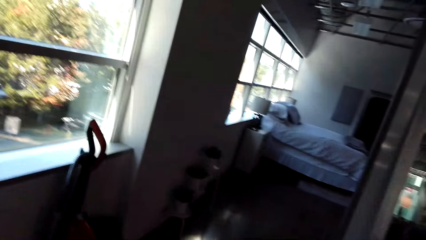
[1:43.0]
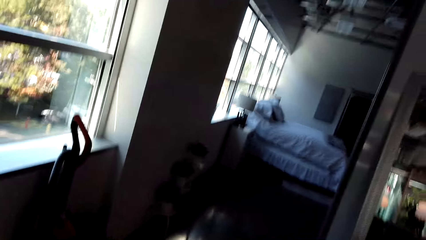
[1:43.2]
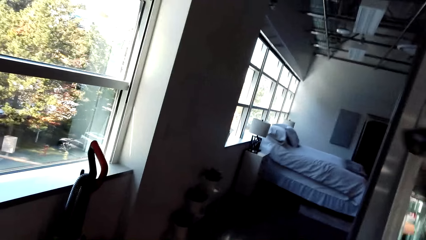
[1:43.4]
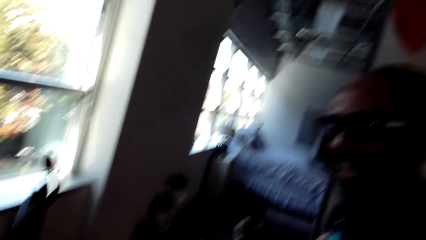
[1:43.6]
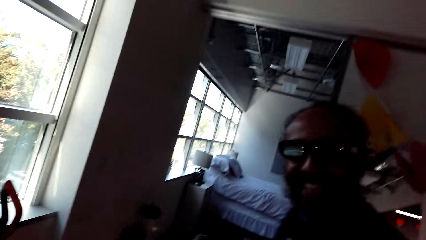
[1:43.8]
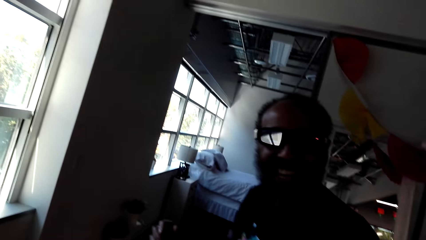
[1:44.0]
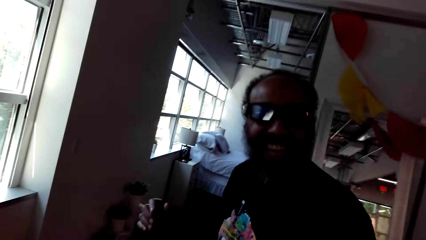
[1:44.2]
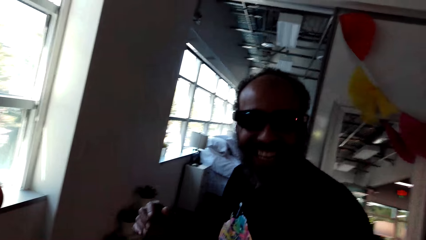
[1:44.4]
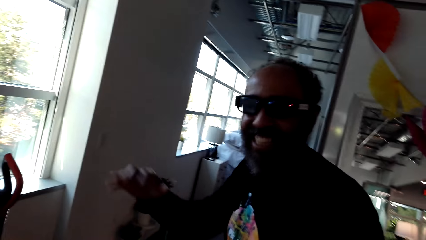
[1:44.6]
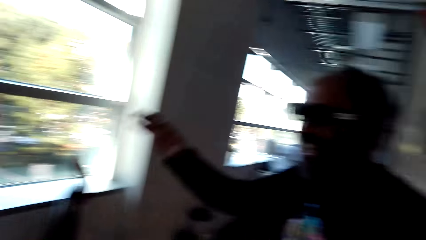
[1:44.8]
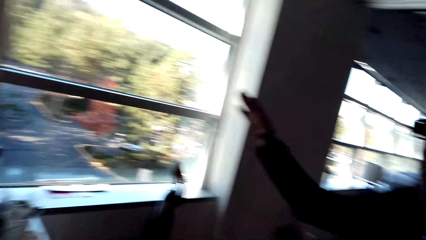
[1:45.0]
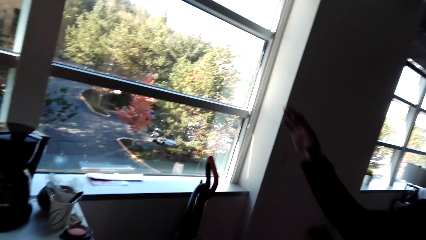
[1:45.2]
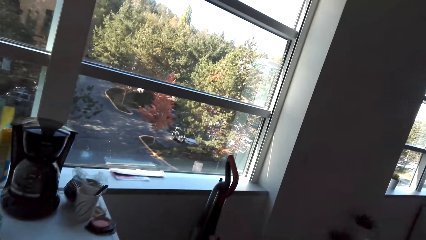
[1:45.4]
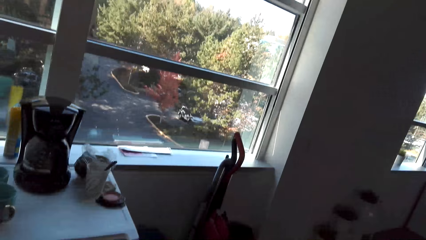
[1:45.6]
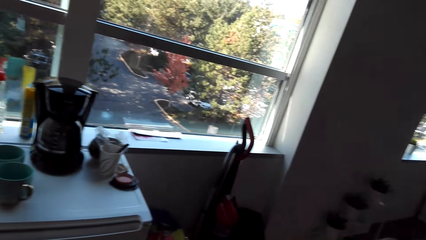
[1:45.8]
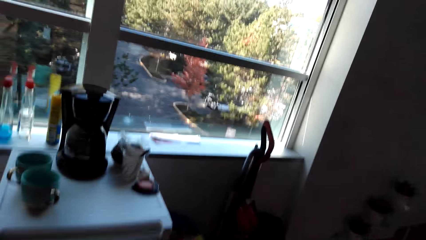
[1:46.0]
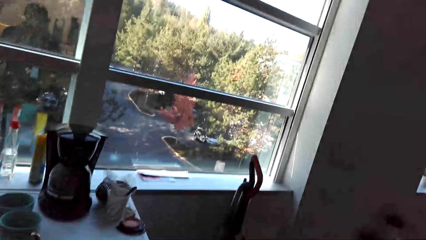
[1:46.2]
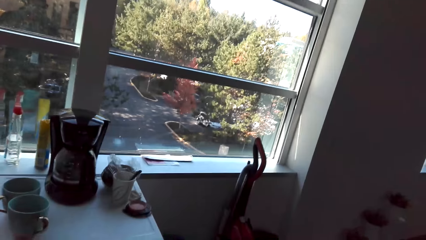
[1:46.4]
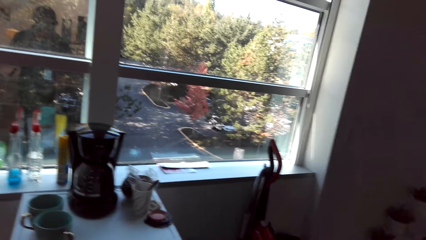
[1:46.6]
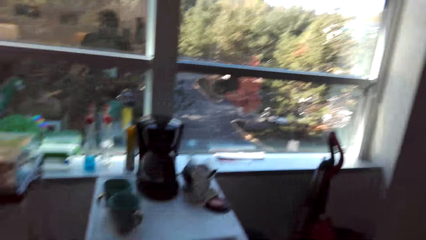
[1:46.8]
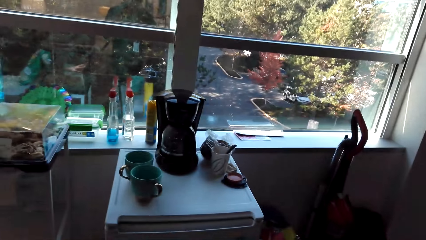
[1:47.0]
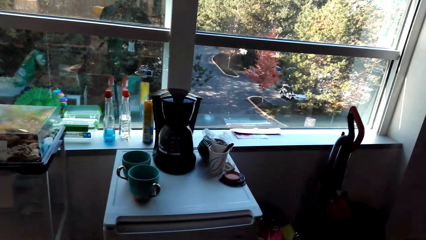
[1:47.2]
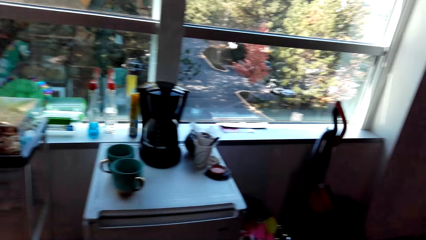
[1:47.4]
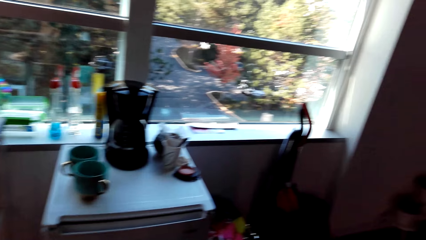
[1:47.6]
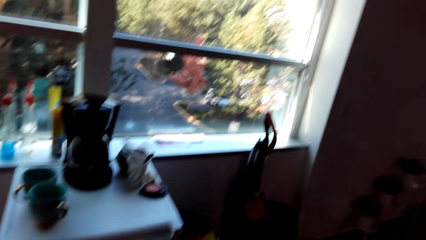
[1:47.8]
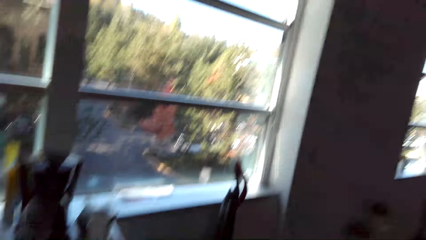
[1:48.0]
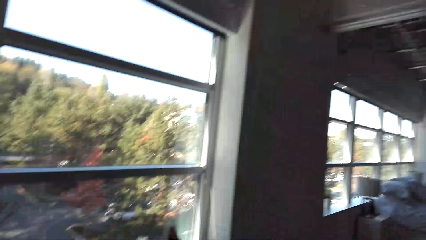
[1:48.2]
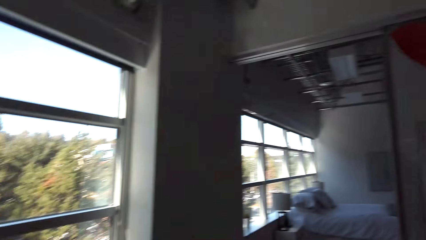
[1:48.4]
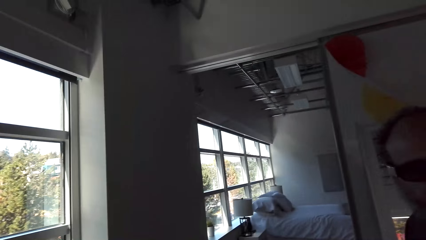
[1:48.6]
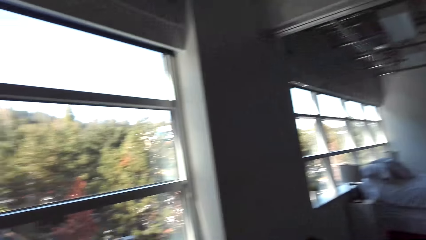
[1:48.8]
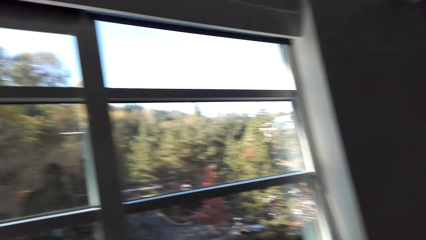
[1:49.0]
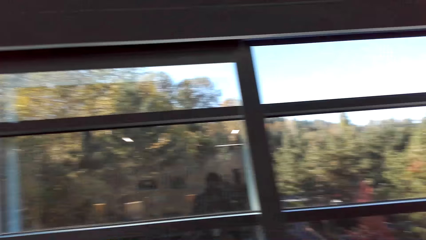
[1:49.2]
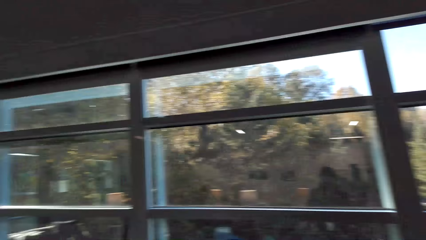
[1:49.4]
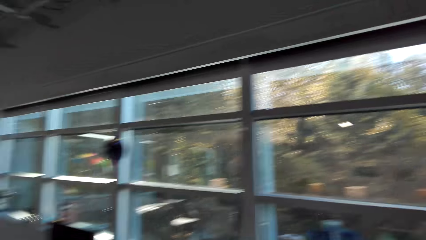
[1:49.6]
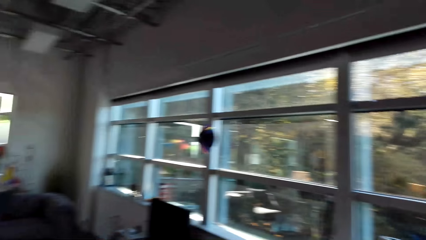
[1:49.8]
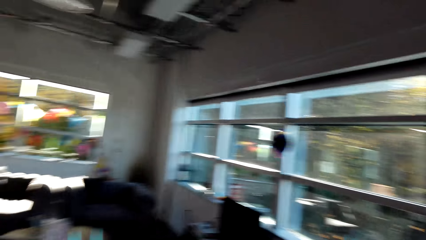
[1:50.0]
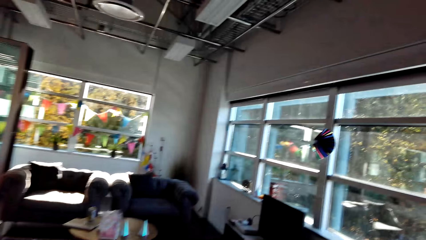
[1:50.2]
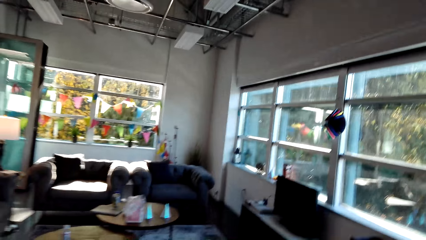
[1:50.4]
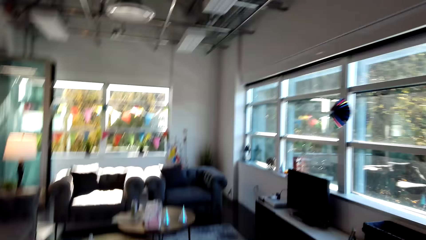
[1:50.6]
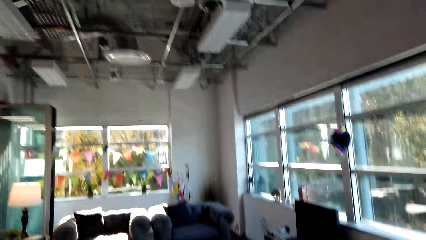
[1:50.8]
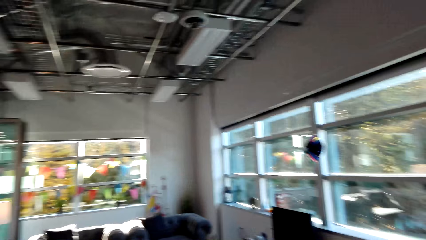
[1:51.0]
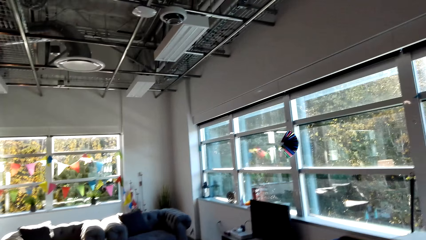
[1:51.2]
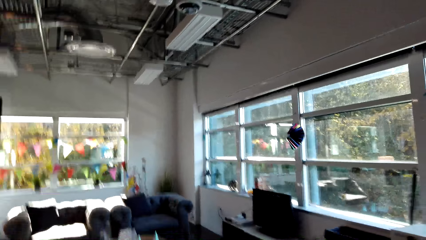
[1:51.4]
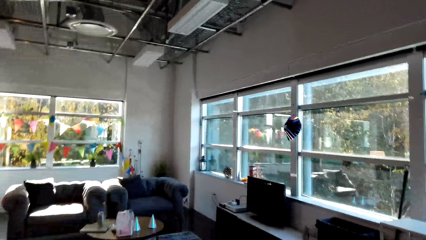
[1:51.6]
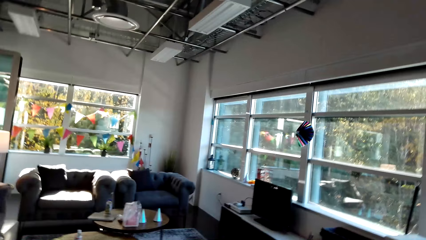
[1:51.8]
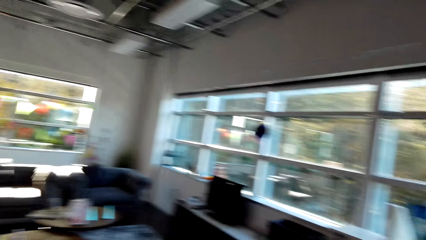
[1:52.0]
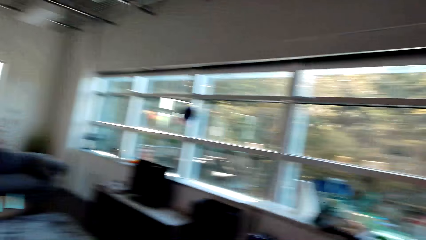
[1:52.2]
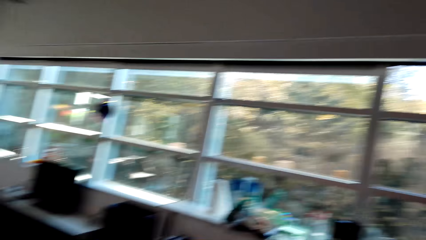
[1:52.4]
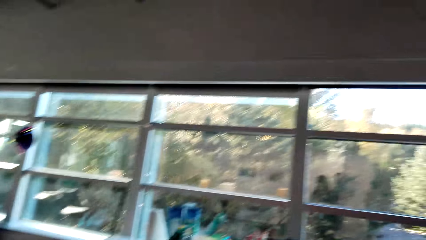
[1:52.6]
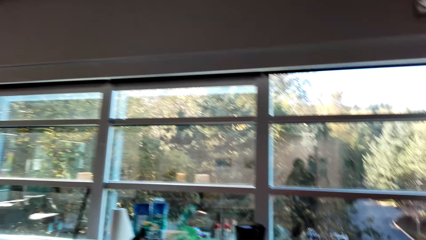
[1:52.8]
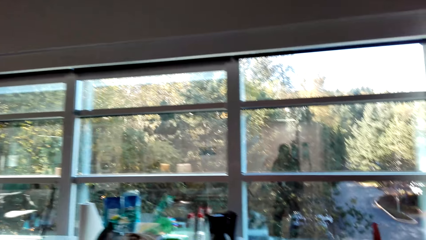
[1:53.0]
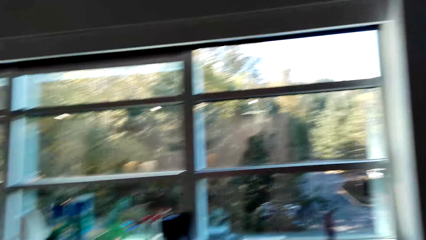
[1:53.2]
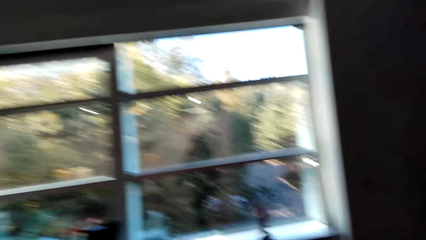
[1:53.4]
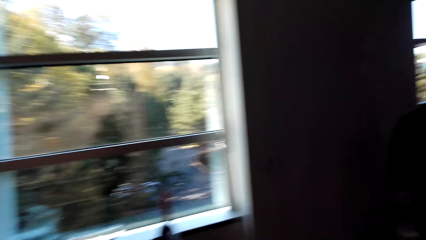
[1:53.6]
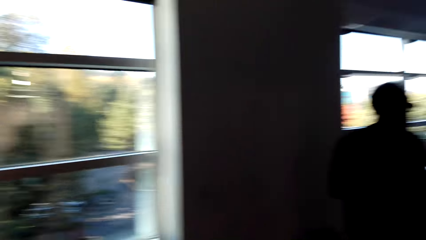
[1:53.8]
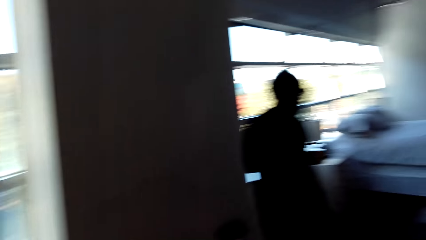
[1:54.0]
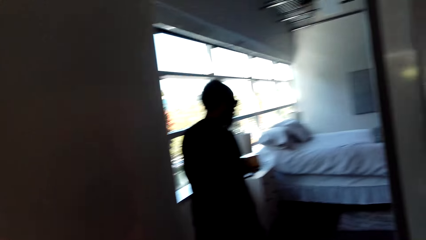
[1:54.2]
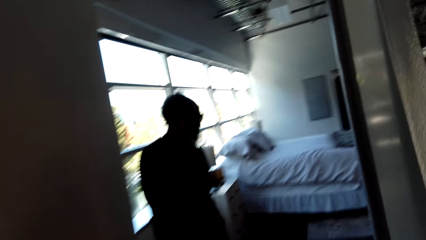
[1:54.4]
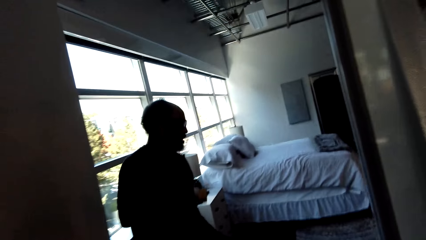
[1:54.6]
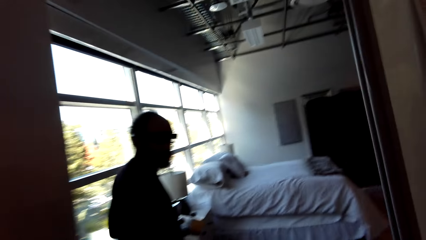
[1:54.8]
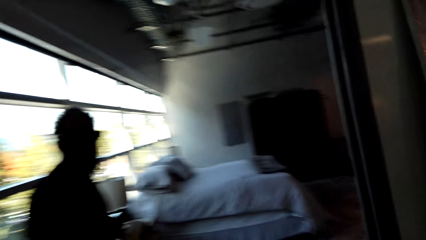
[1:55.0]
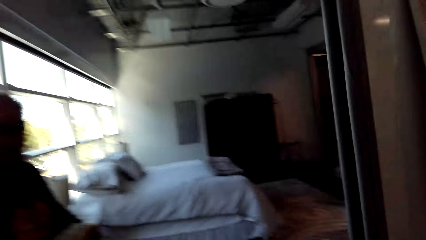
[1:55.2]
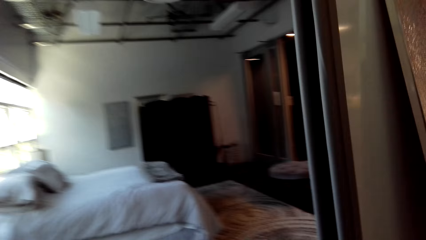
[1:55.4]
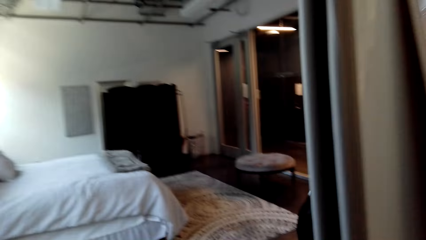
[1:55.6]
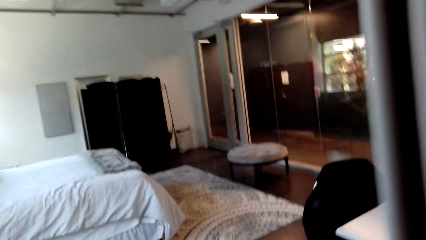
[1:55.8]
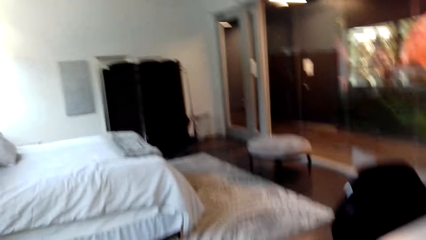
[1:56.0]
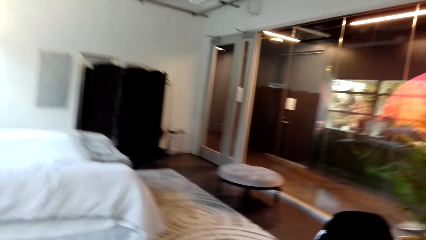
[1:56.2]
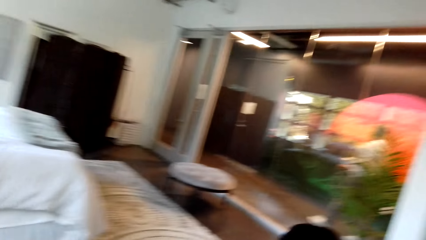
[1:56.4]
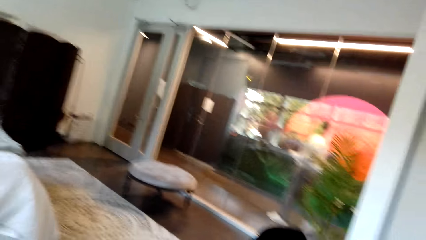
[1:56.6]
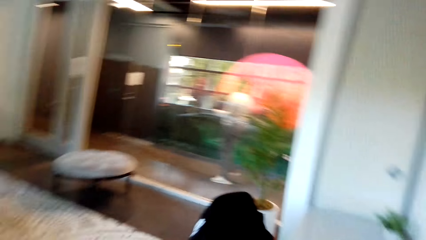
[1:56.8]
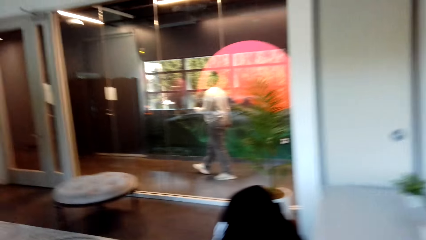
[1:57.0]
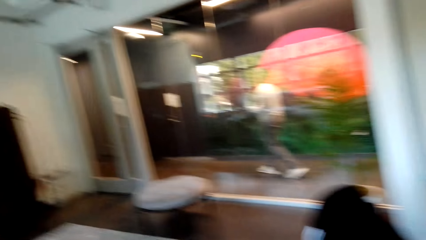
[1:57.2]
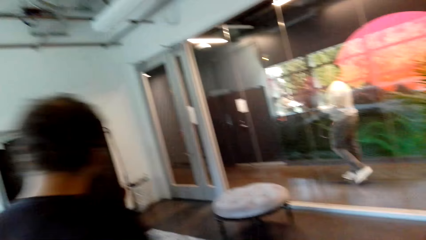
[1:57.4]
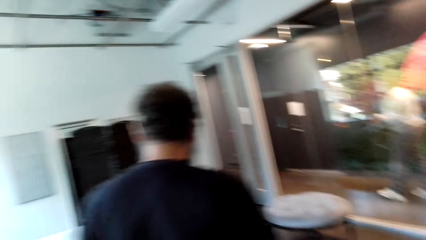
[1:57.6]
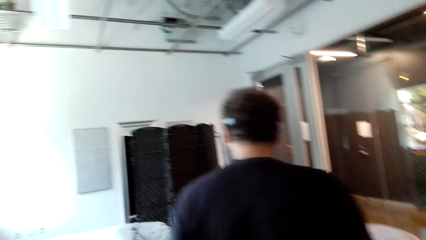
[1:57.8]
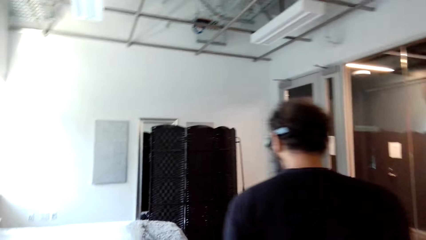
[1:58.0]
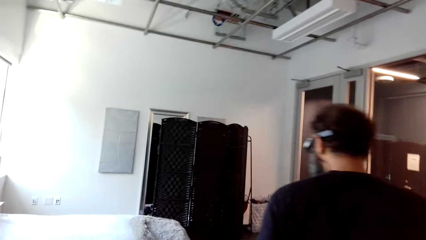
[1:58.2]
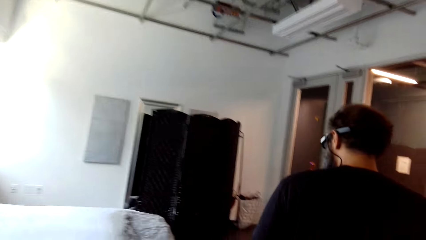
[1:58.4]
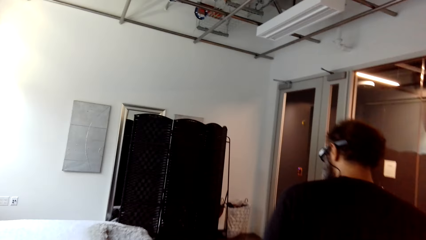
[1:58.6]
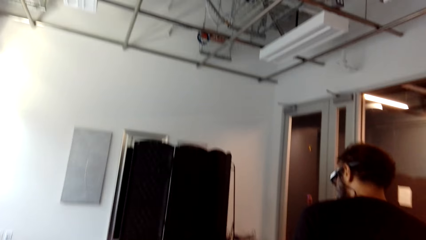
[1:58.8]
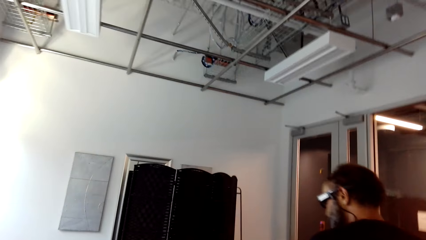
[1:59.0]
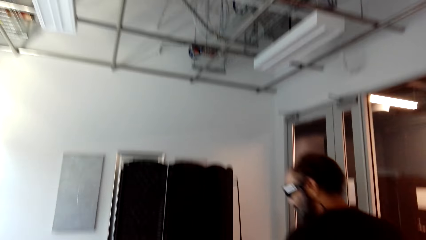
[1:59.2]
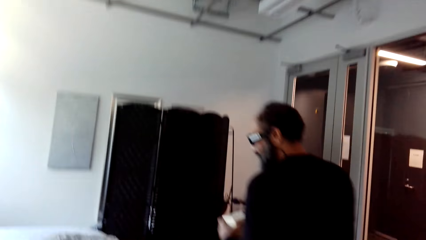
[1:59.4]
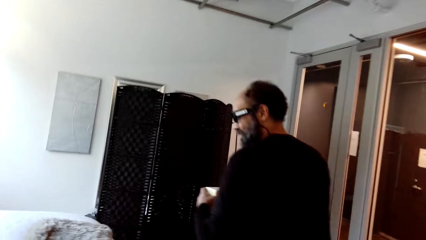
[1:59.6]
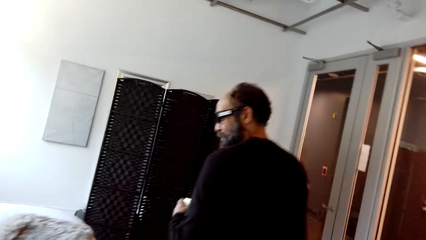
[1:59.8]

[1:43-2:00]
A man gestures out. The camera wearer walks around in the room. The man walks towards the bedroom.
